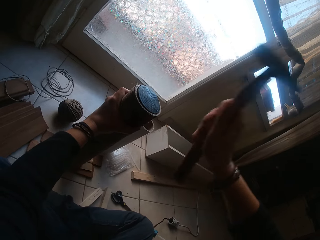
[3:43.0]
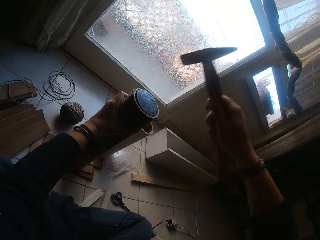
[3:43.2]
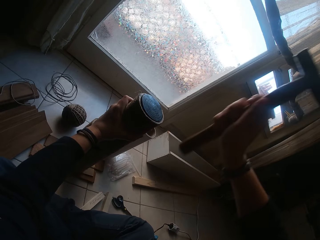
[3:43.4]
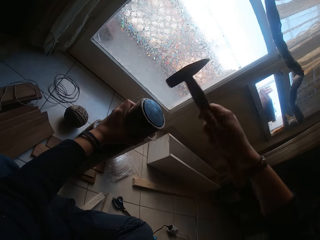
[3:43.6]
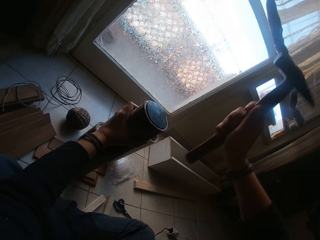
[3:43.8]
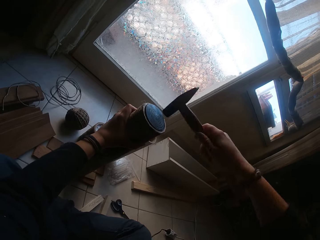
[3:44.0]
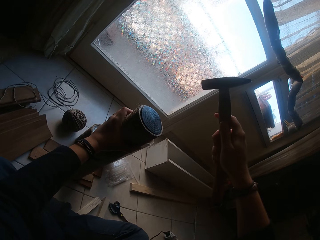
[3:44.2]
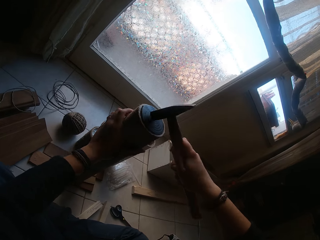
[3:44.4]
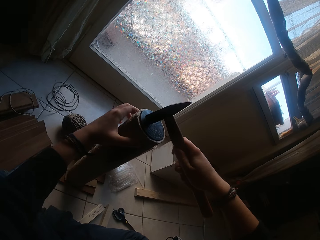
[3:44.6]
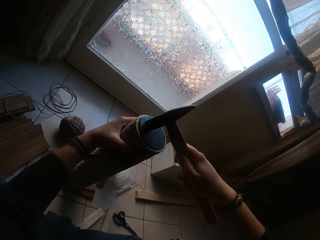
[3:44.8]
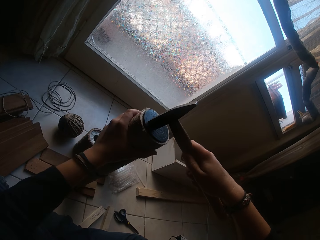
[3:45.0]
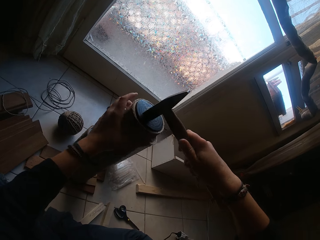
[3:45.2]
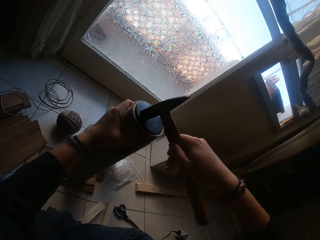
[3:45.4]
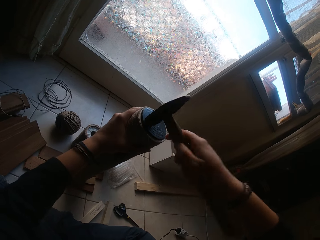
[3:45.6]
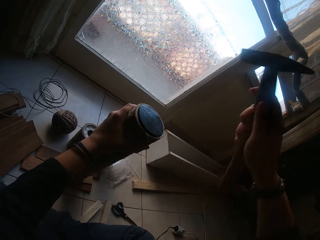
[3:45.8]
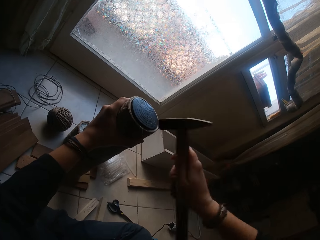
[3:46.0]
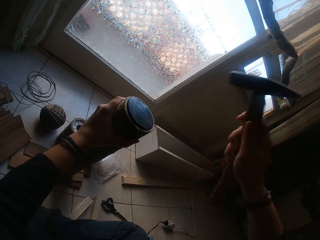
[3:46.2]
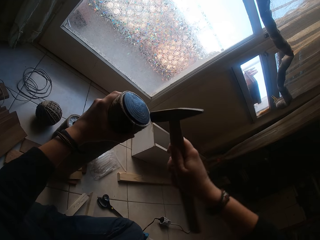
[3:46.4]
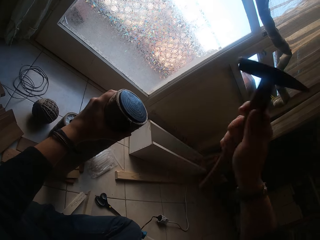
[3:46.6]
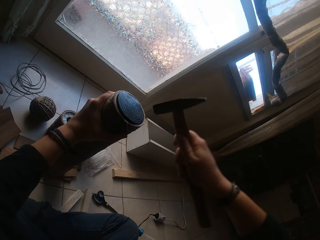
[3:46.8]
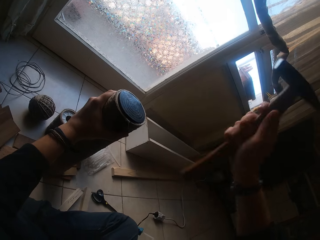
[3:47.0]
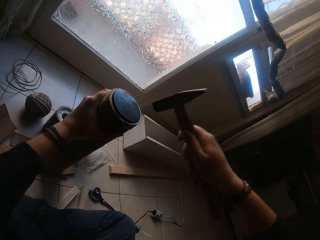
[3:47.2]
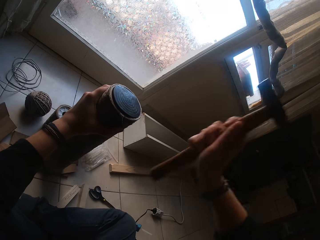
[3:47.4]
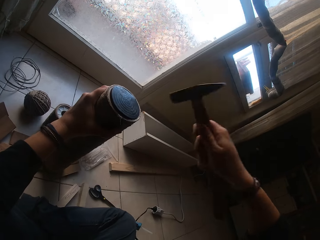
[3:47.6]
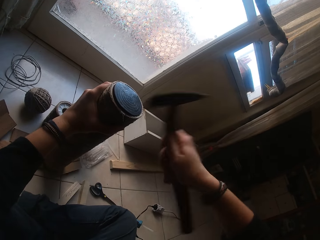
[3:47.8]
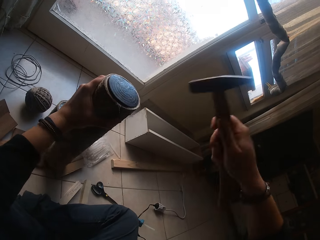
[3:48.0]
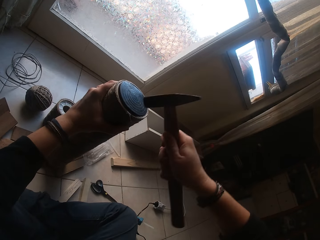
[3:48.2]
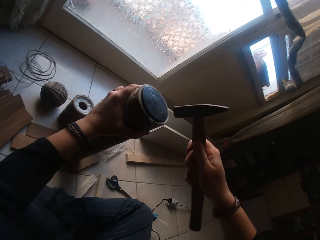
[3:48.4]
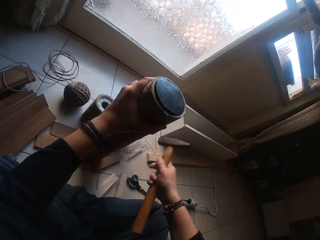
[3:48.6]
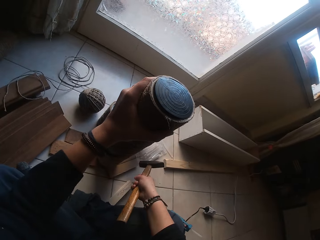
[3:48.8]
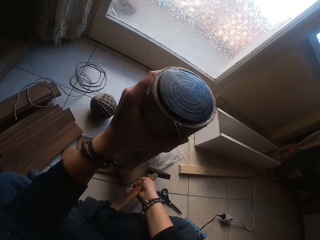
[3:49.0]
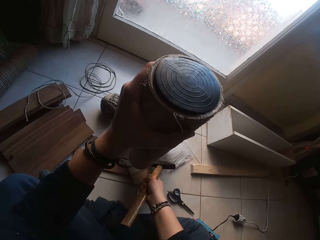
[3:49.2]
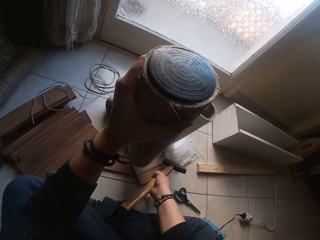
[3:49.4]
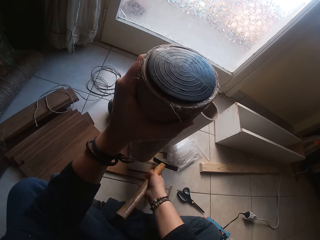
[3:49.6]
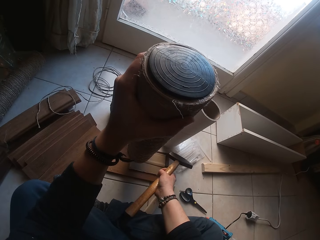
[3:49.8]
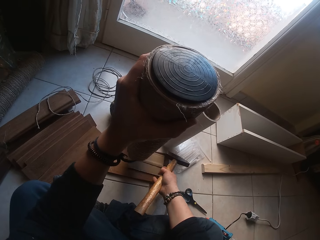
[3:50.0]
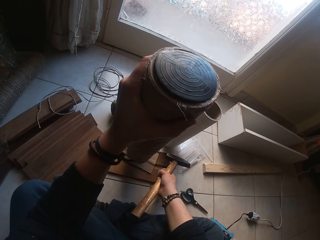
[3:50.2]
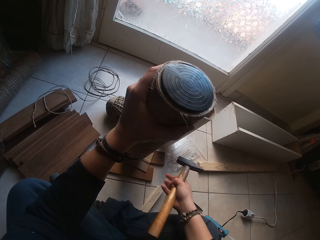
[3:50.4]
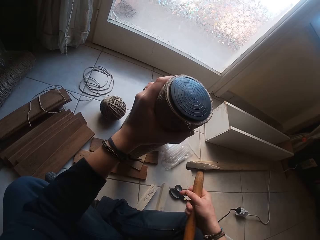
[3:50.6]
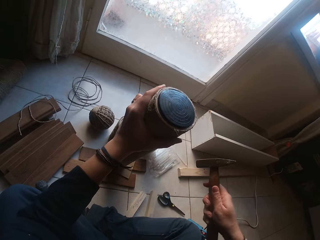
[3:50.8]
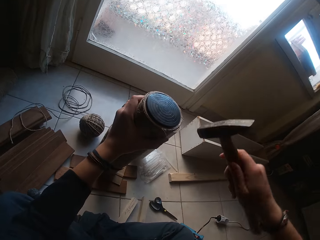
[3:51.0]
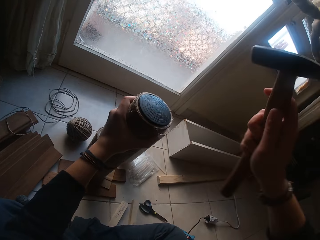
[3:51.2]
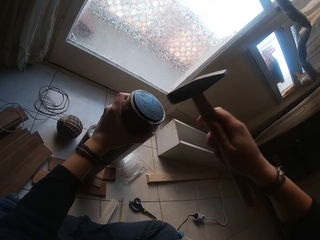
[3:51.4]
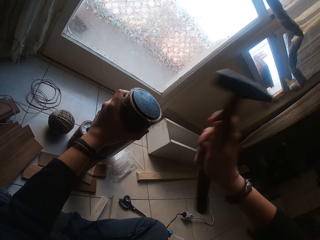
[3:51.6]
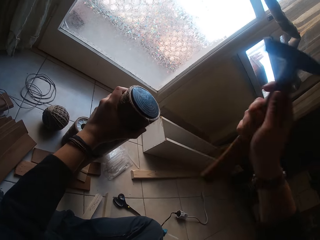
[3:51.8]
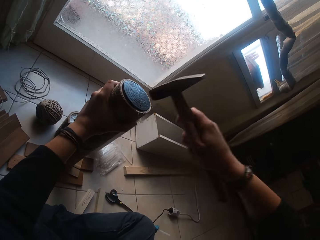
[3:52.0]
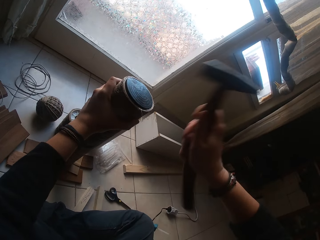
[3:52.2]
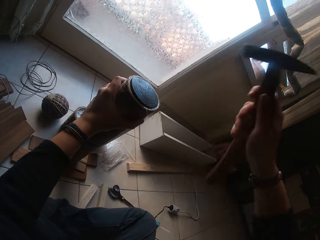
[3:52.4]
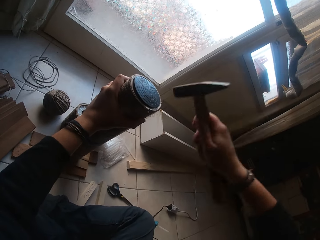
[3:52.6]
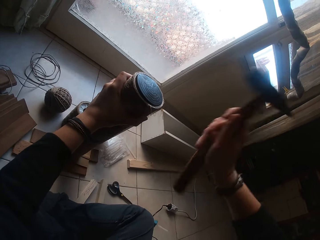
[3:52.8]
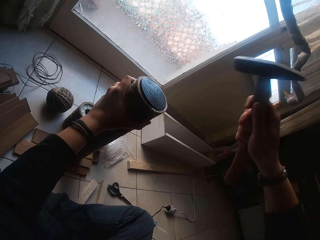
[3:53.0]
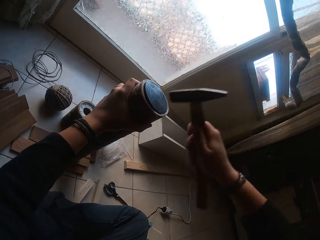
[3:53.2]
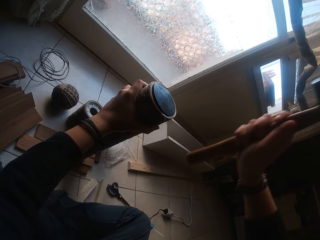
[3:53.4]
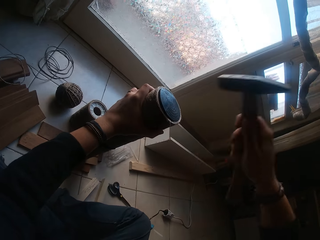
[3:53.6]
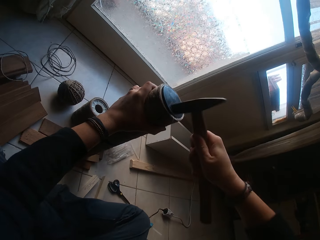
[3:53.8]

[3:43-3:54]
The camera wearer adjusts the cardboard tube with his left hand. He hits the tubing cap into the cardboard tube with the hammer in his right hand. He lifts the cardboard tube in his left hand. He adjusts the small plywood with his right hand. He adjusts it again. He drops the cardboard tube in his left hand on the small plywood. He hits the tubing cap into the cardboard tube with the hammer in his right hand.

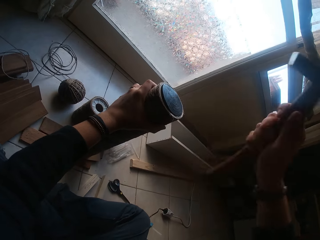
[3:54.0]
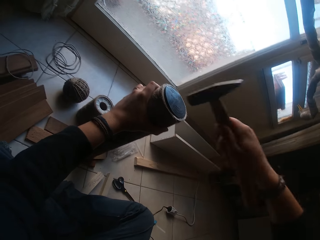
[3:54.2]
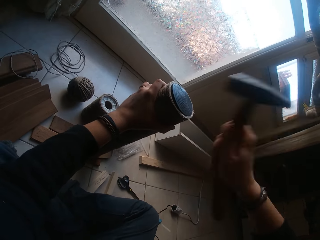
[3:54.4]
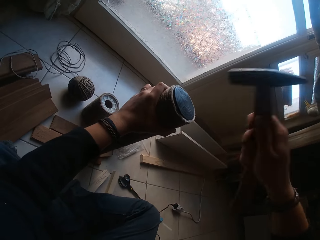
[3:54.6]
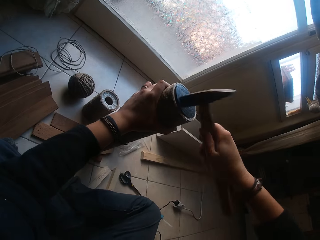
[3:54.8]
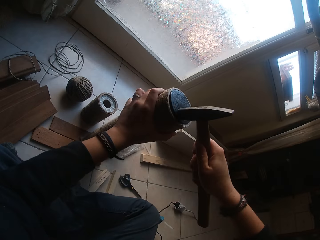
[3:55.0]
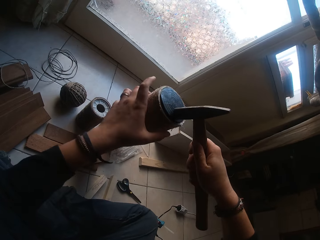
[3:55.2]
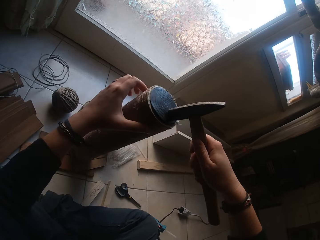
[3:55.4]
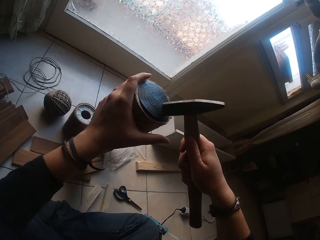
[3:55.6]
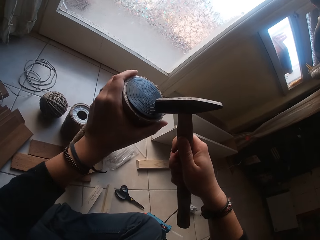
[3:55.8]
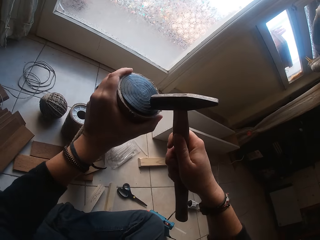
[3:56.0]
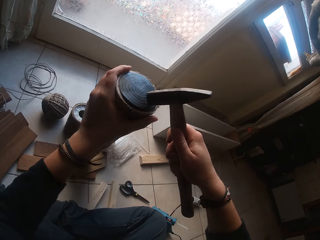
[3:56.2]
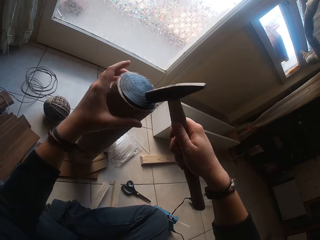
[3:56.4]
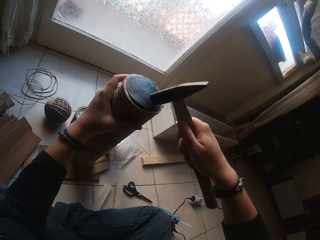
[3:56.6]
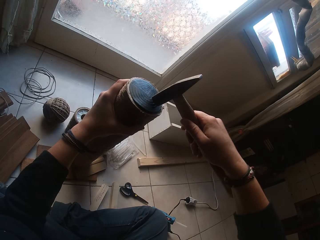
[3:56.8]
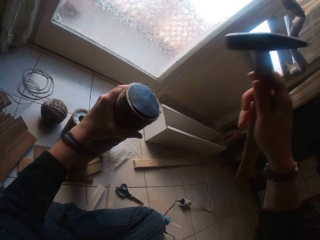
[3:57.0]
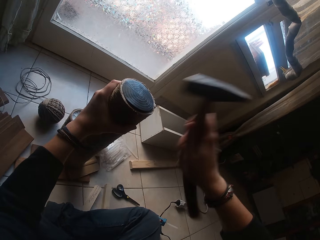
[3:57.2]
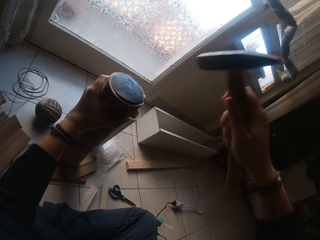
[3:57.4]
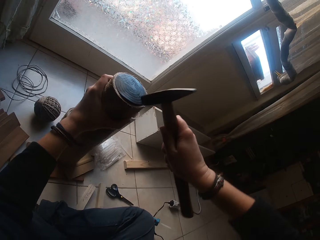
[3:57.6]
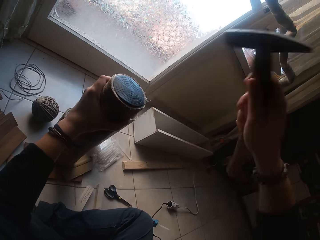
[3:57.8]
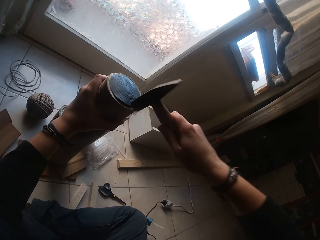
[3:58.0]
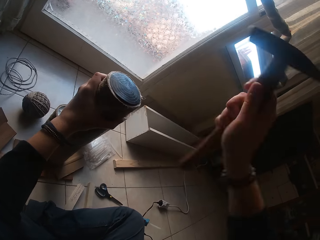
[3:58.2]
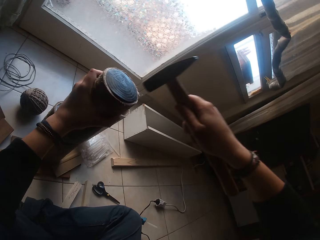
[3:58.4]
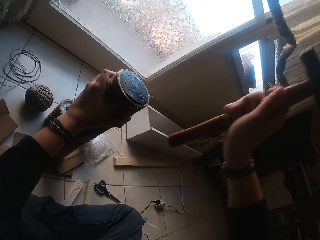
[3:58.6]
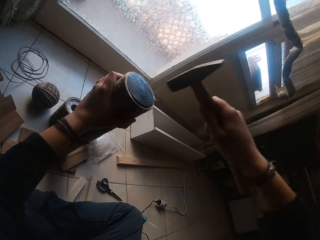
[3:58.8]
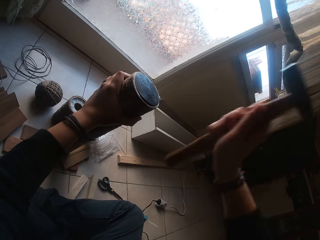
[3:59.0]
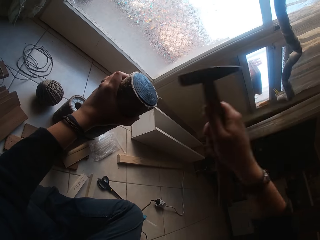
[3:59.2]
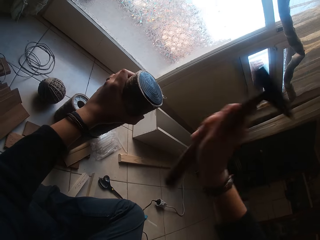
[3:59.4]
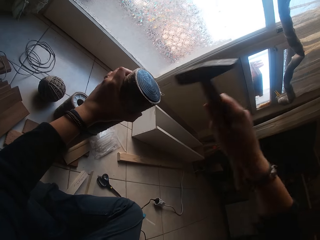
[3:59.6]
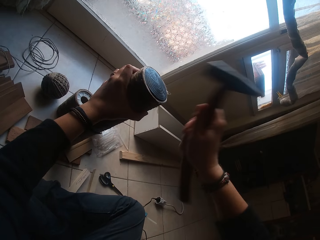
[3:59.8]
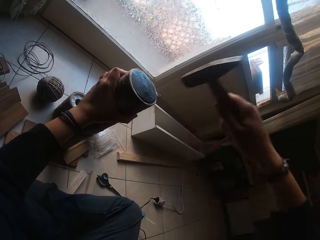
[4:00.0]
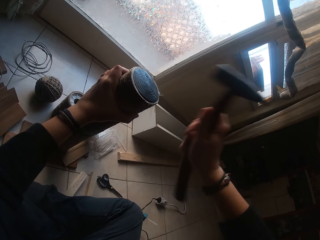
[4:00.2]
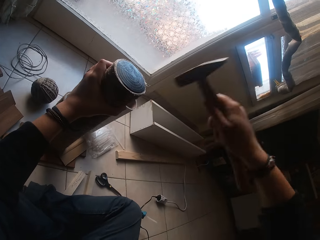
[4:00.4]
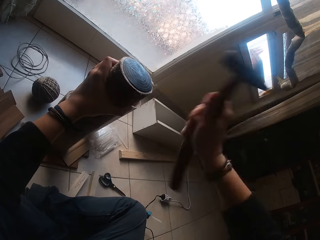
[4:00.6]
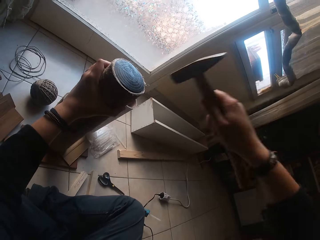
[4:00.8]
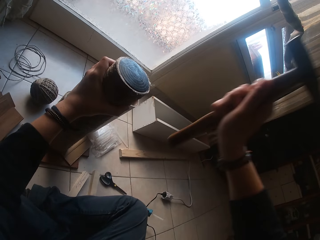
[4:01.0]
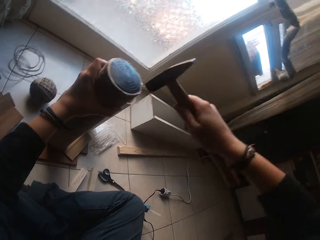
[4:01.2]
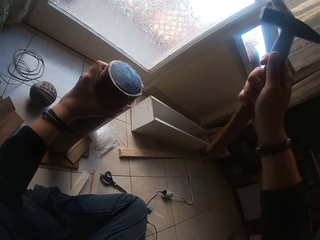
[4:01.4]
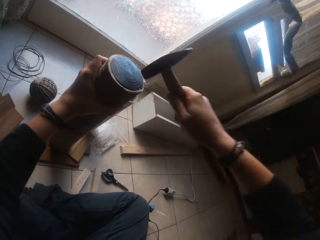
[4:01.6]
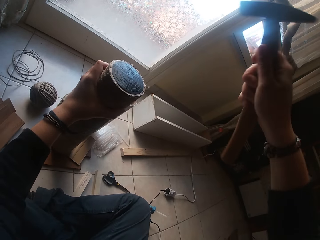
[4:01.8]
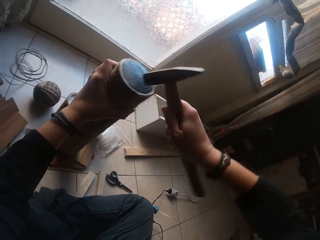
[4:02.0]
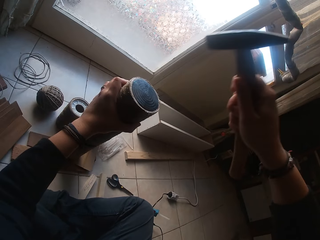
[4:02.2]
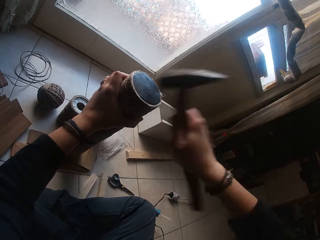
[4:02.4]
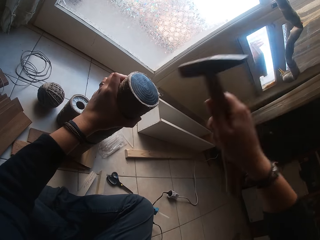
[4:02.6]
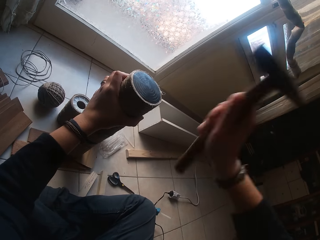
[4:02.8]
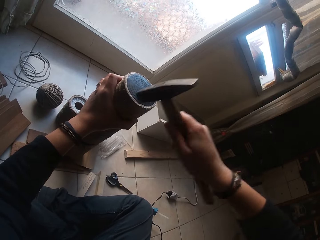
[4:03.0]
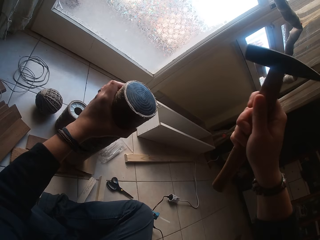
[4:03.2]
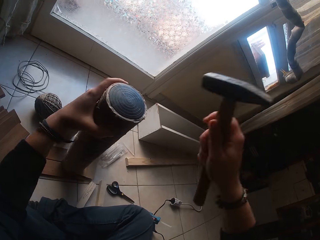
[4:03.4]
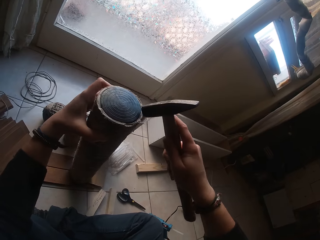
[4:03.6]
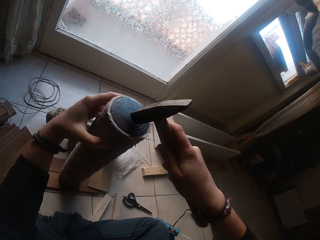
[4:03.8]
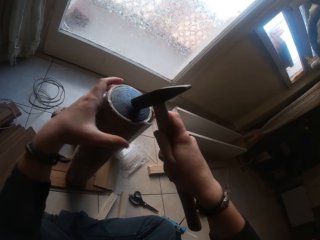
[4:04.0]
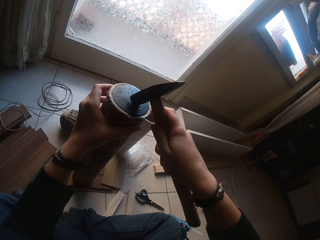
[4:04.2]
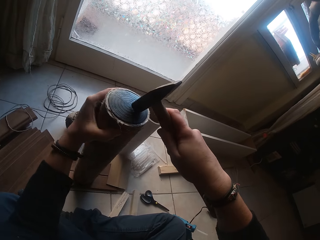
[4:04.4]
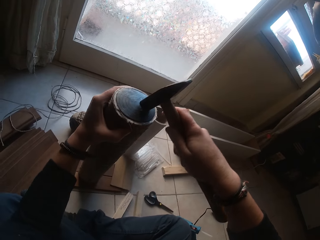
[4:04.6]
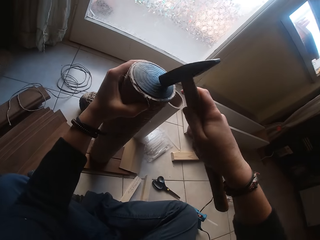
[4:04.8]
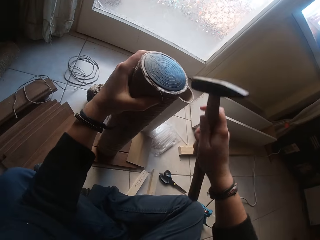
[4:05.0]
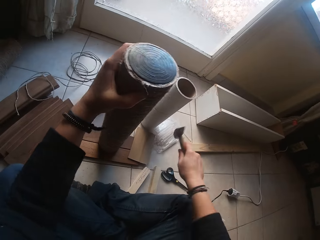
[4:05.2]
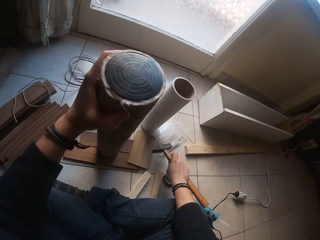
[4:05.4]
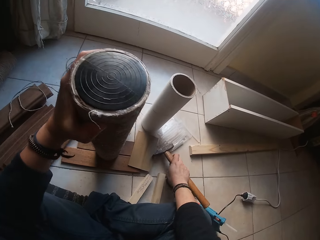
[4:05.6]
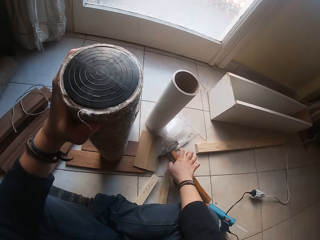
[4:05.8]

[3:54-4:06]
The camera wearer adjusts the cardboard tube with his left hand. He hits the tubing cap into the cardboard tube with the hammer in his right hand. He adjusts the cardboard tube with his left hand. He drops the hammer in his right hand on the floor.
